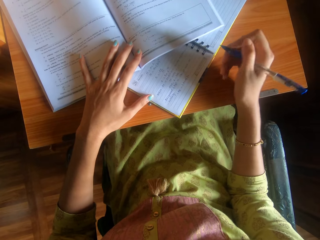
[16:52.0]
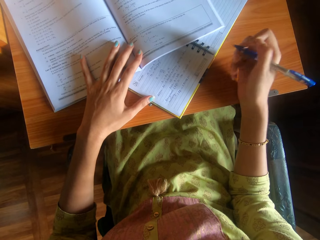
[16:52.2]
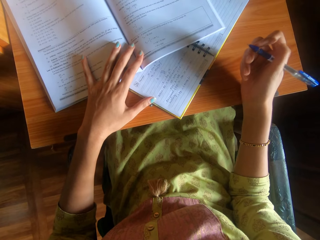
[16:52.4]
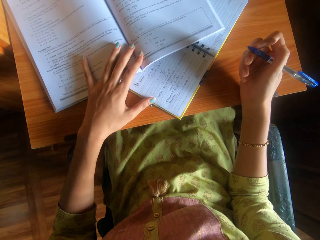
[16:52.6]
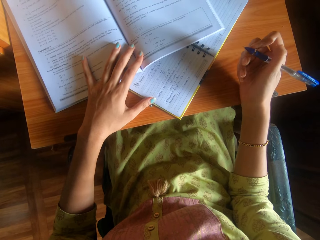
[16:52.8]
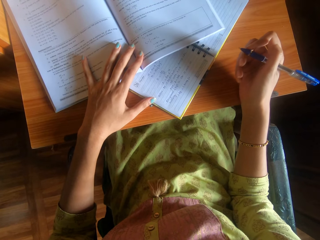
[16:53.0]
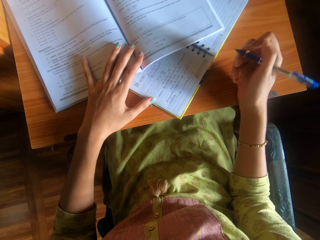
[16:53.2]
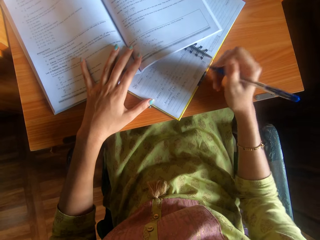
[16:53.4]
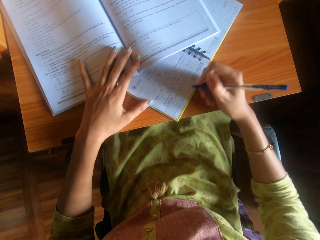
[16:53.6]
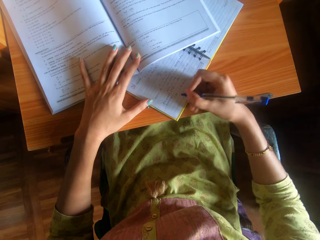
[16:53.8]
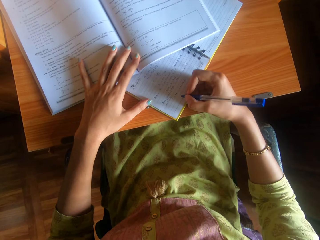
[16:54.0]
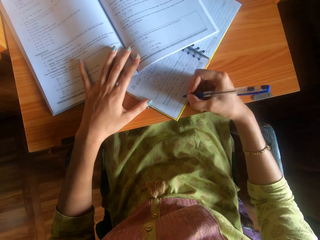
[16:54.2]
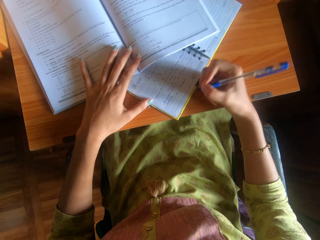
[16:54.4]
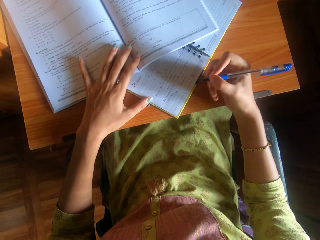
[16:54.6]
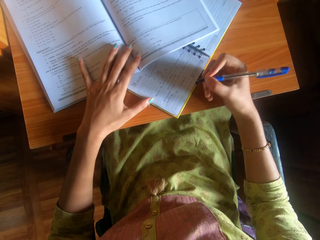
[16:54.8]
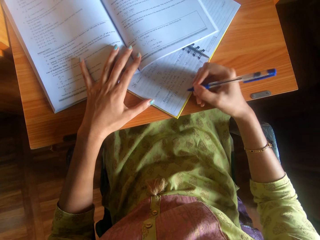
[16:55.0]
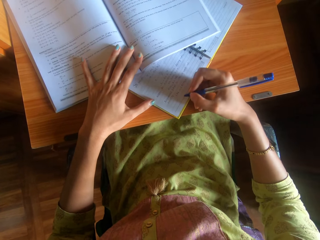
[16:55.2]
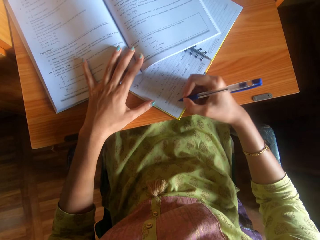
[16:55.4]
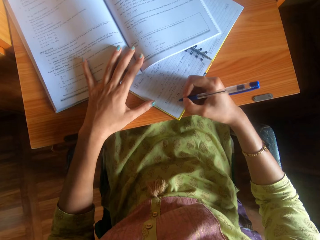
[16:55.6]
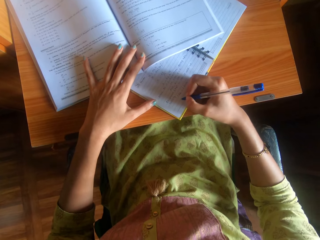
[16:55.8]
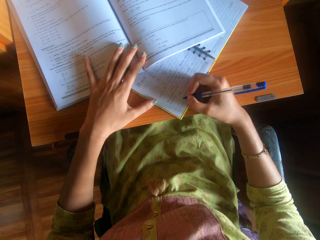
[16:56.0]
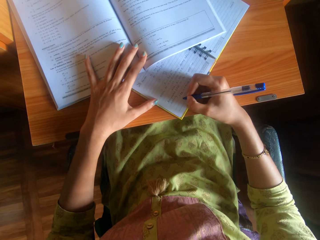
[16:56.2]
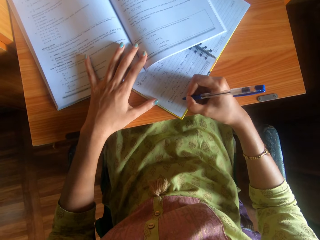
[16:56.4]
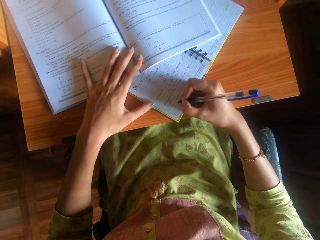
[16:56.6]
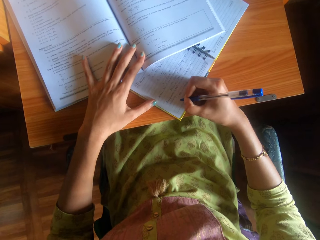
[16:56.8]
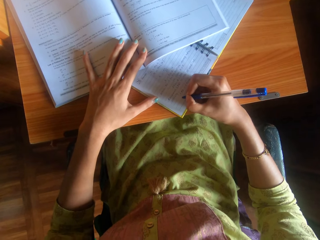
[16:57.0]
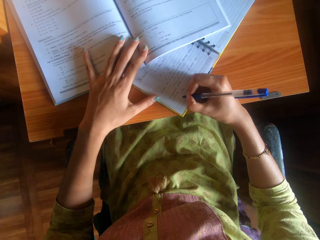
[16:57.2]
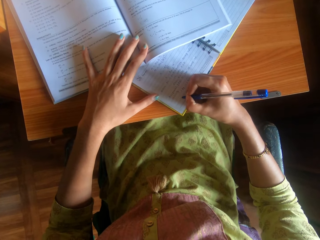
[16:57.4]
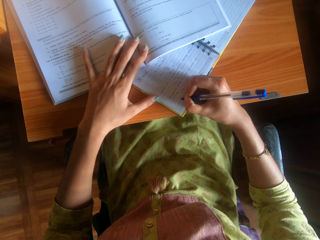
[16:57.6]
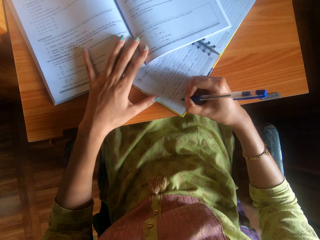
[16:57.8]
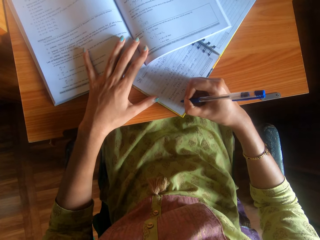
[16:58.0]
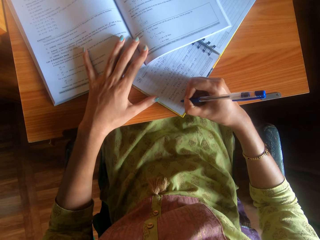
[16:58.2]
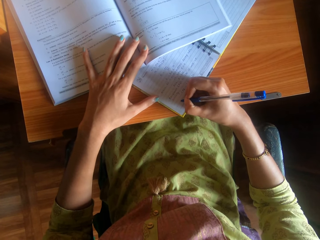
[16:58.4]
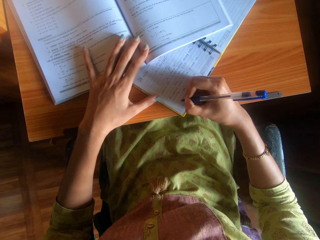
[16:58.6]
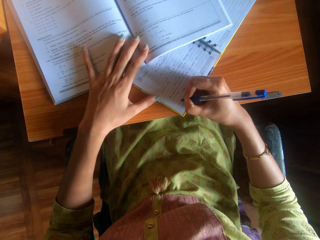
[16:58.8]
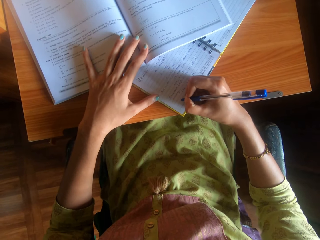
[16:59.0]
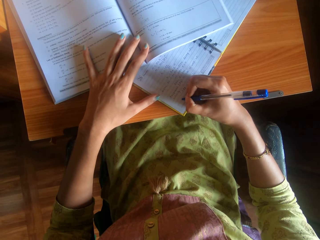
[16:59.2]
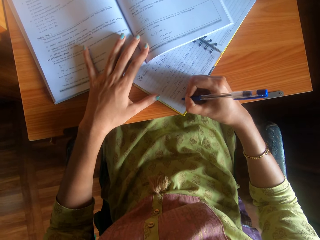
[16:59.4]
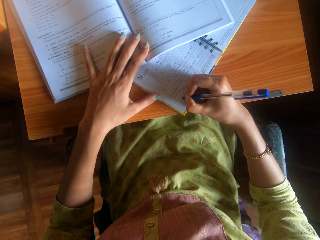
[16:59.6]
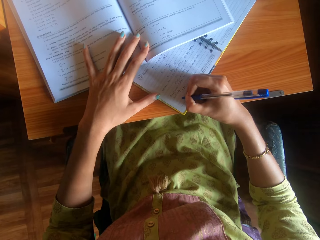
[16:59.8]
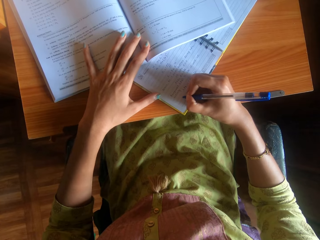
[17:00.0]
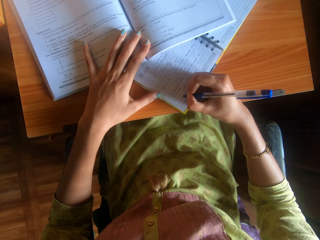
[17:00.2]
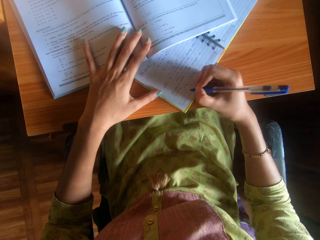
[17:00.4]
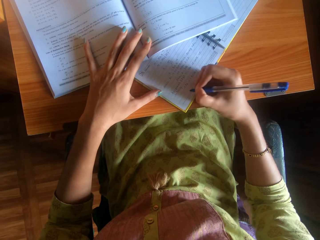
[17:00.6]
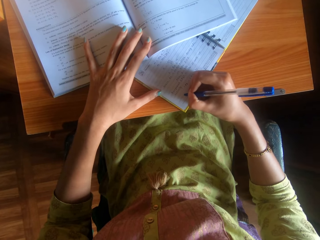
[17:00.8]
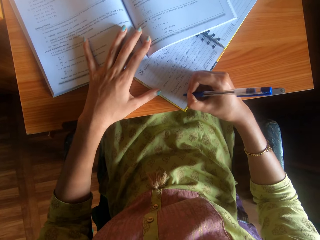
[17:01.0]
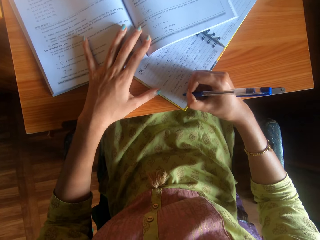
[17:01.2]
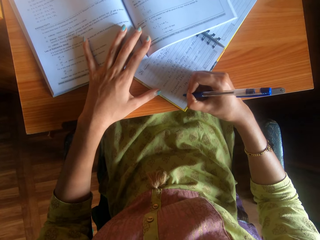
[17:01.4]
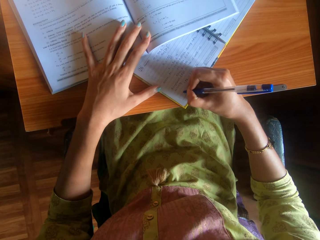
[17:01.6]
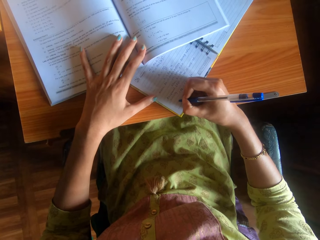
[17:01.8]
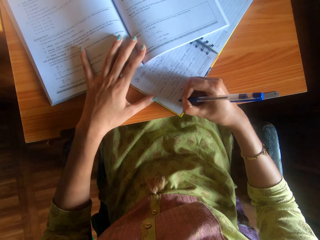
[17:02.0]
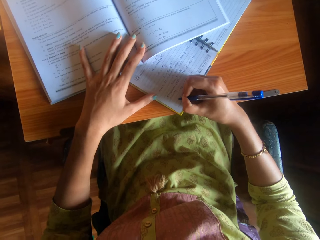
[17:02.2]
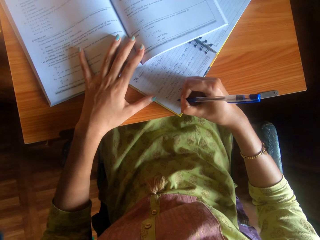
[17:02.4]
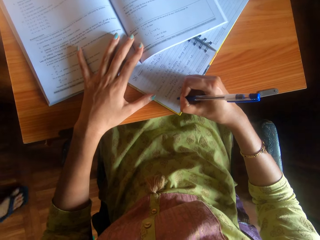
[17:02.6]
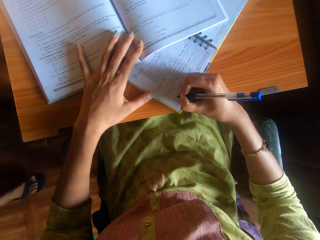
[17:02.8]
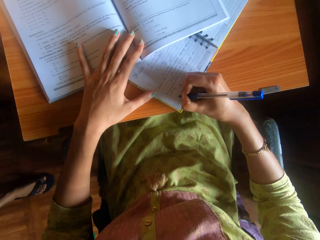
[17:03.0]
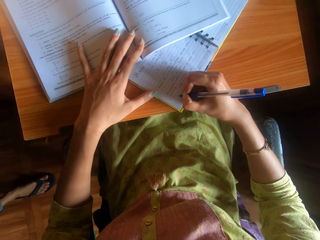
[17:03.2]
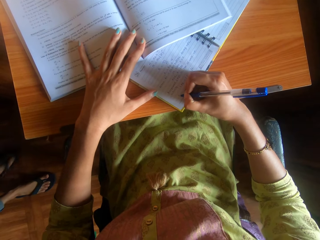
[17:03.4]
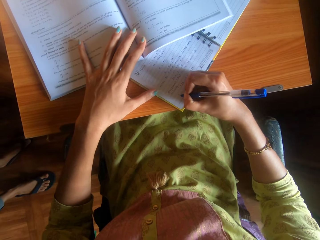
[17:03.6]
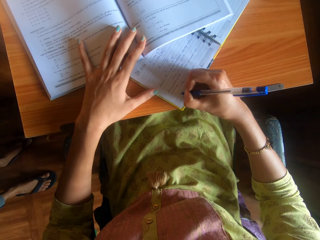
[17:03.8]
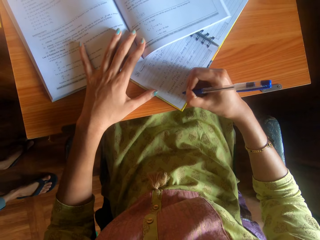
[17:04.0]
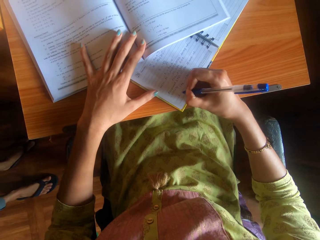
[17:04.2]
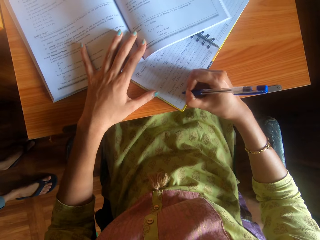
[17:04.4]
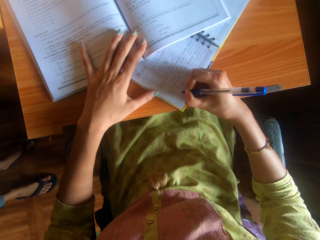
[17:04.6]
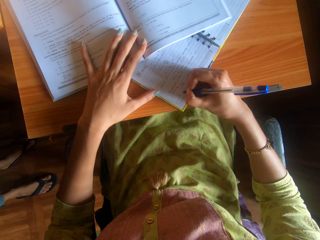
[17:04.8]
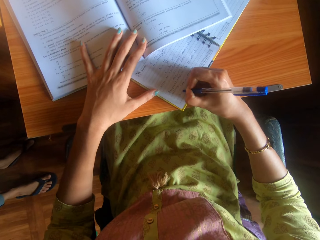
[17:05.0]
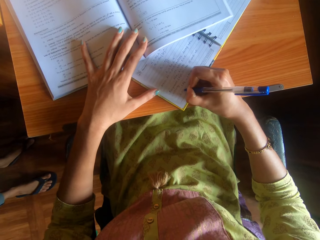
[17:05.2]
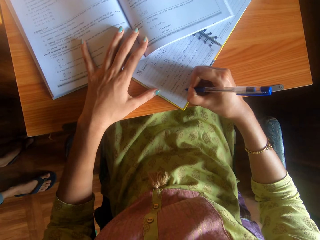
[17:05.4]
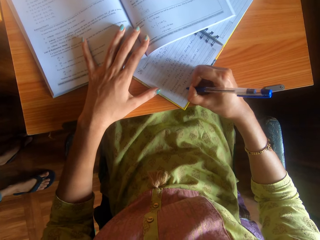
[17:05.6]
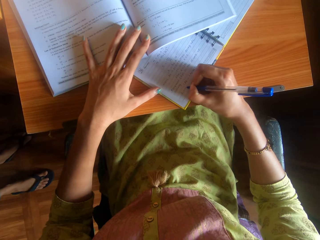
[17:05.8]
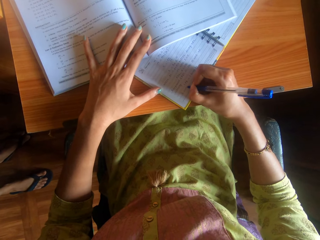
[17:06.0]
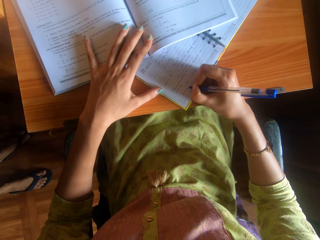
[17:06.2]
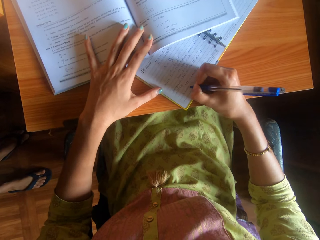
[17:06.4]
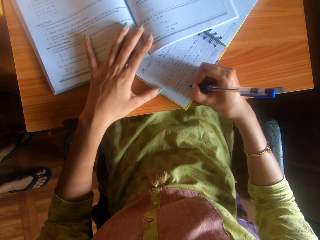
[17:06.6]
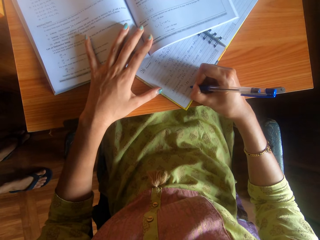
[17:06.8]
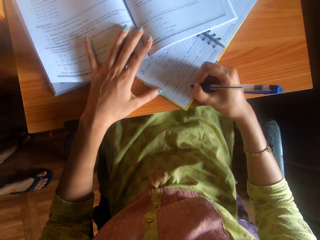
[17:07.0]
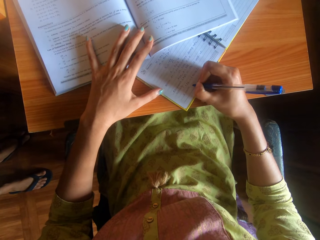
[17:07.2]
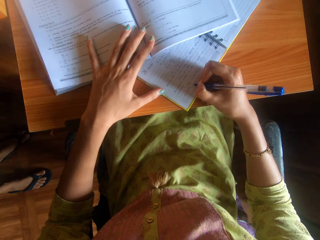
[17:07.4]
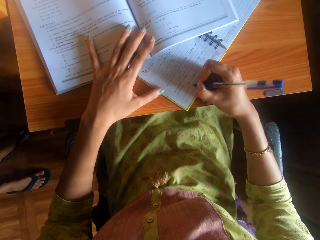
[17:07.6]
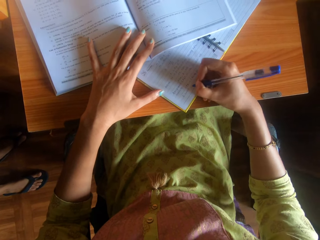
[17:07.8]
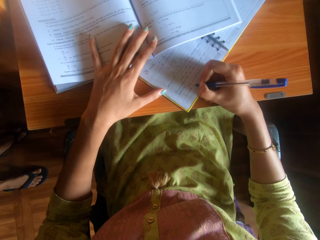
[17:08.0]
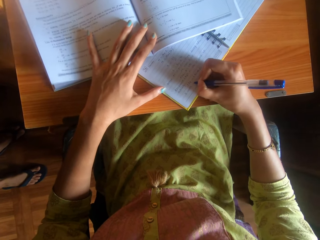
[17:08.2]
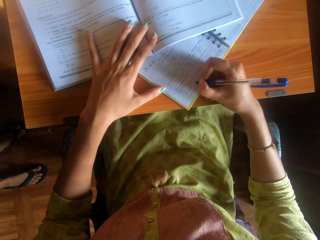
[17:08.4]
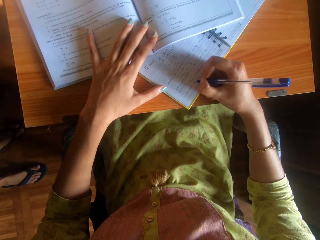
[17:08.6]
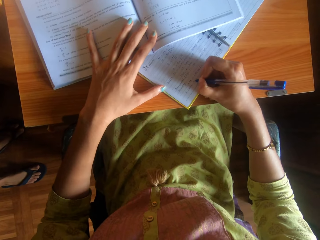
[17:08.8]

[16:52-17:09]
The woman interacts with the camera wearer. The camera wearer places the pen in her right hand on the book on the table. She writes on the book. She removes the pen in her right hand from the book on the table. The woman walks towards the camera wearer. The camera wearer writes on the book on the table with the pen in her right hand.
